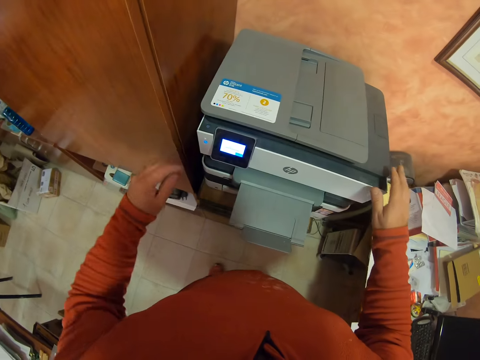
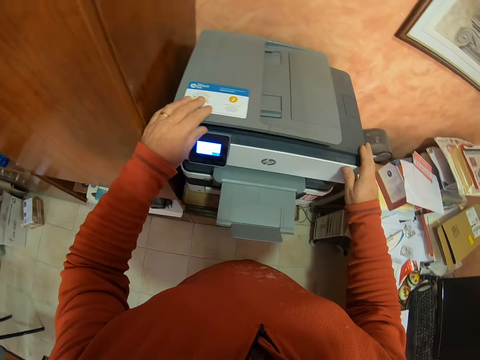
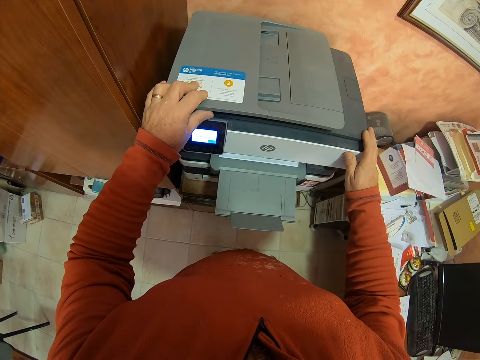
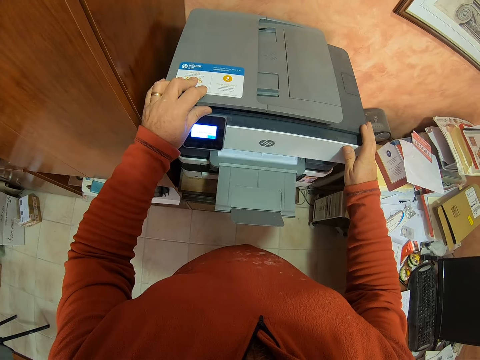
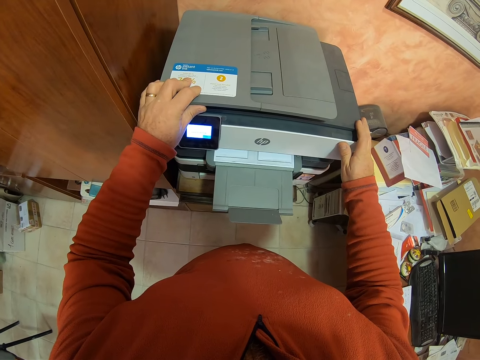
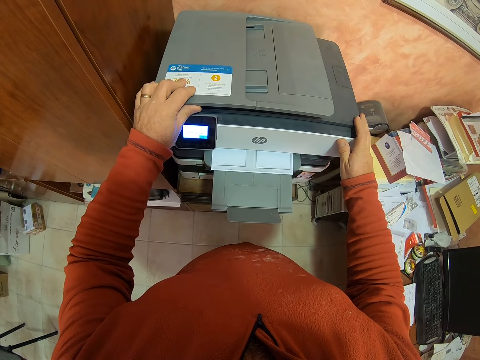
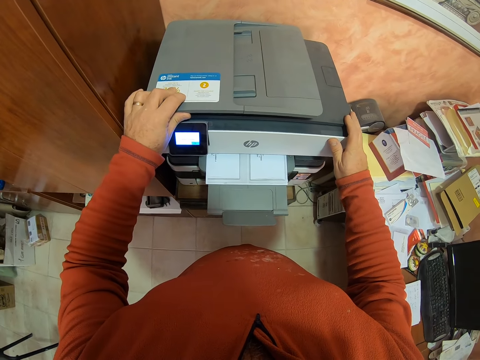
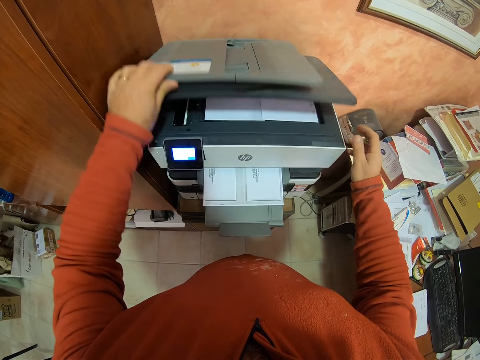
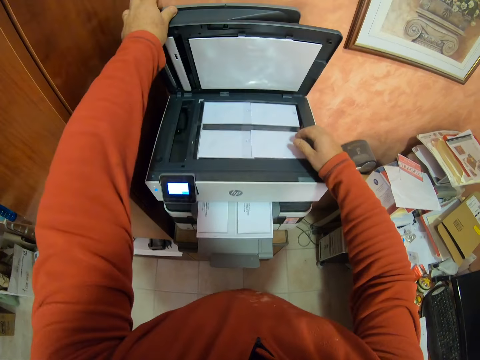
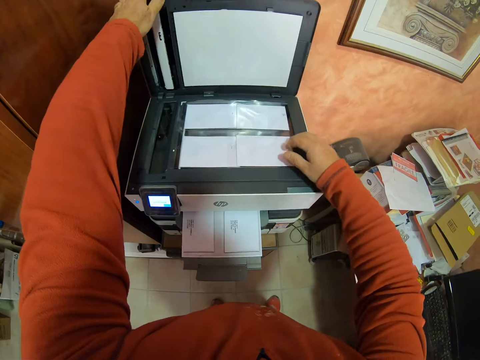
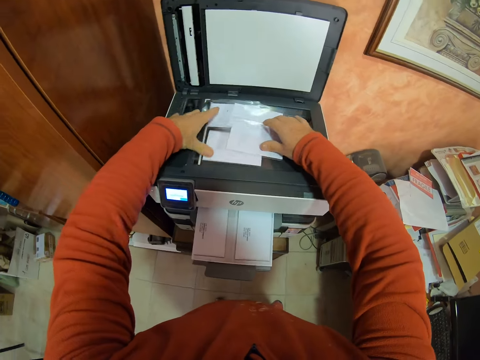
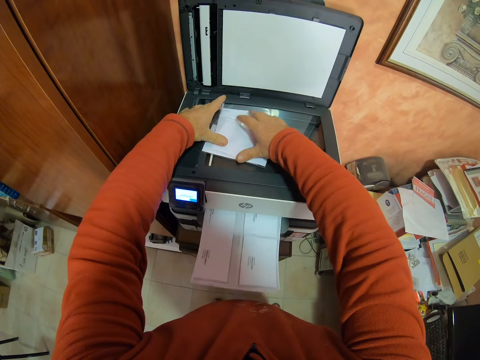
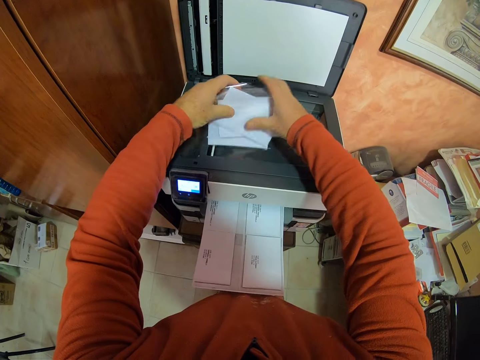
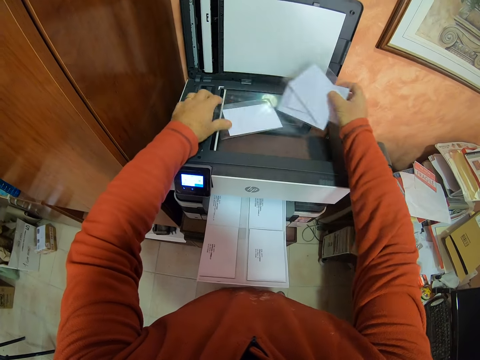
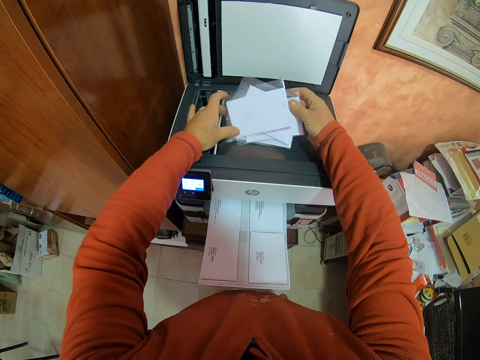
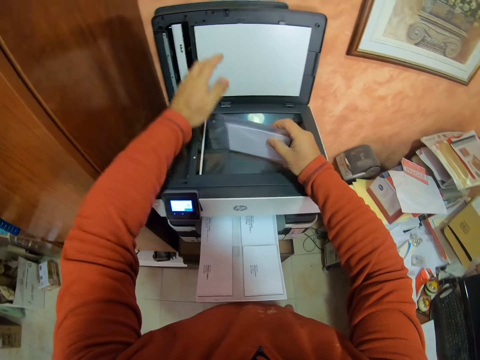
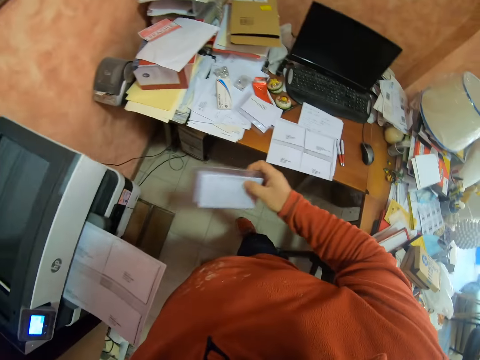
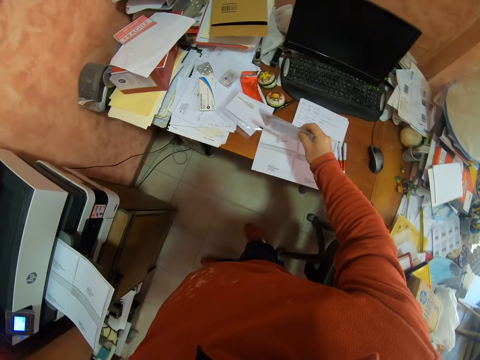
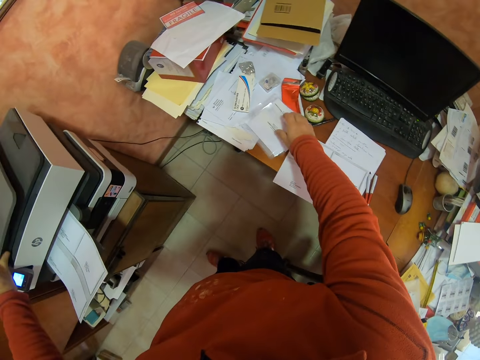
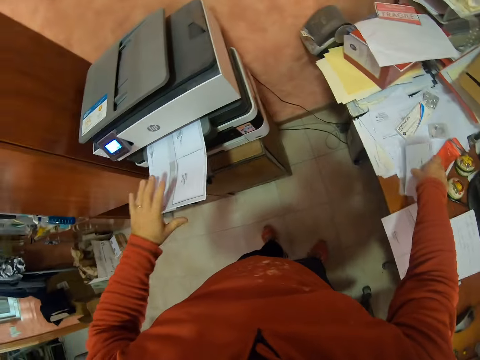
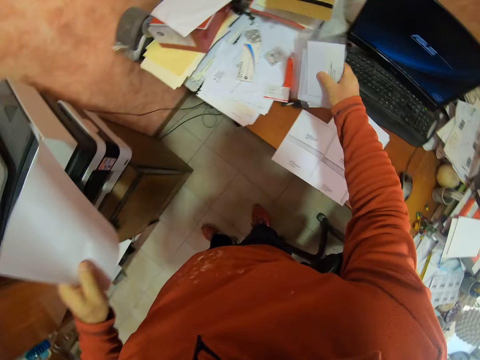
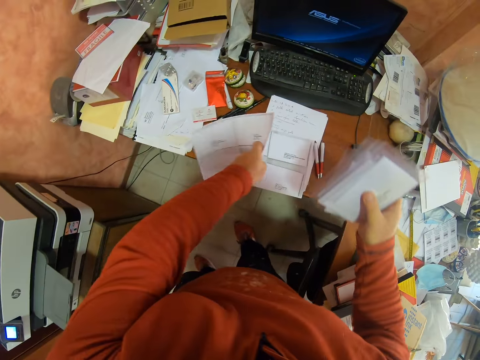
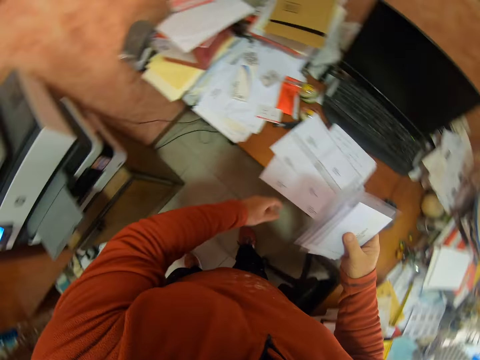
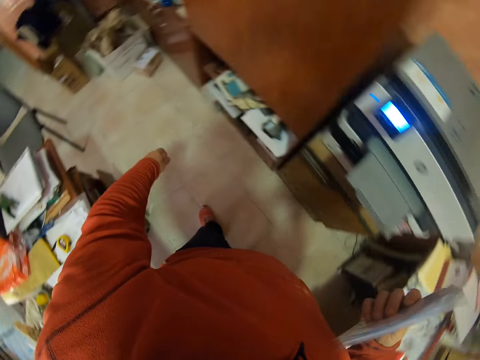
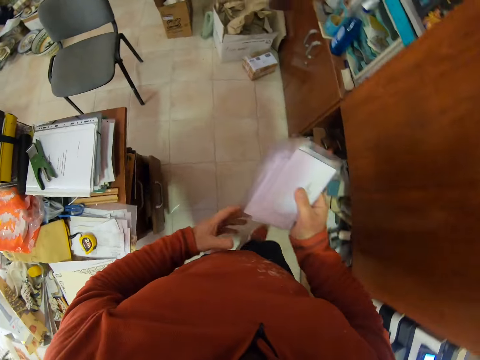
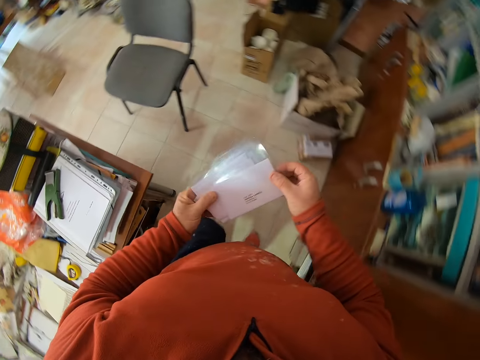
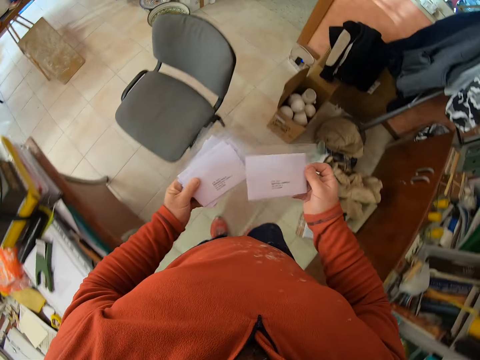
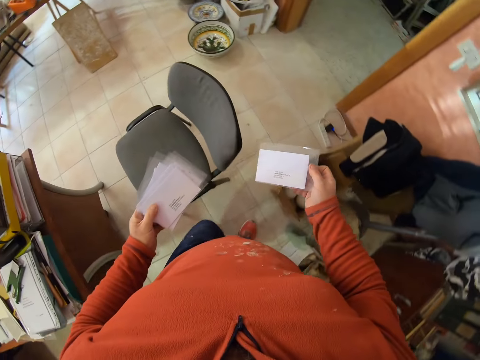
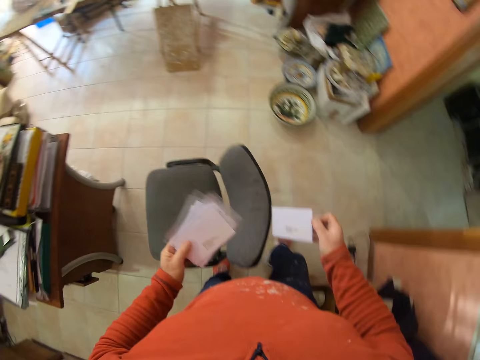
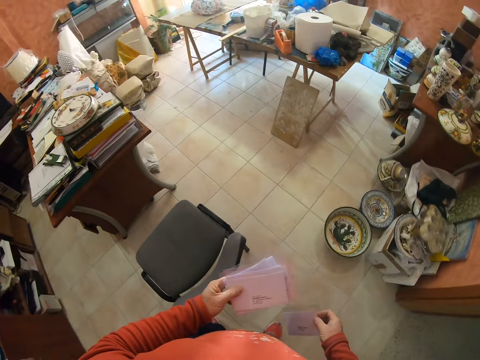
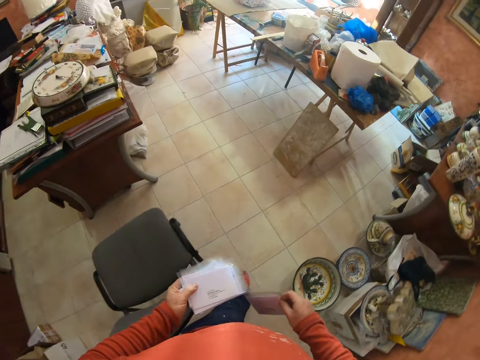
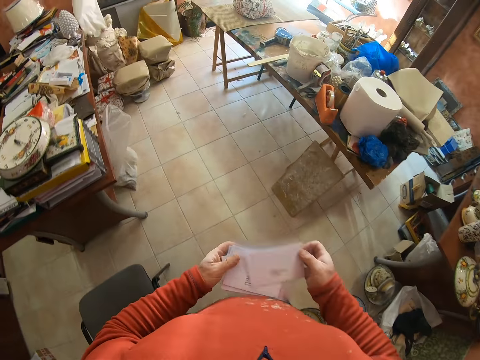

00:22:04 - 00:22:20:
The camera wearer holds the photocopy machine. They open the photocopy machine. They remove the cards from the photocopy machine. They close the photocopy machine. They put the copy on the table. They put the name tags on the table. They walk in the workshop.

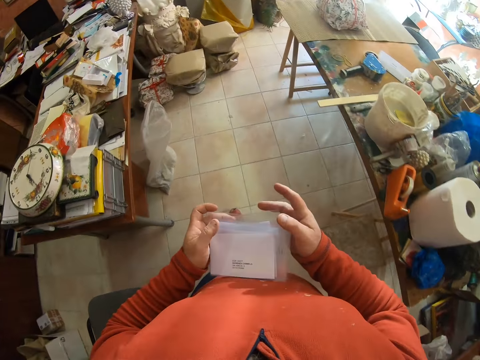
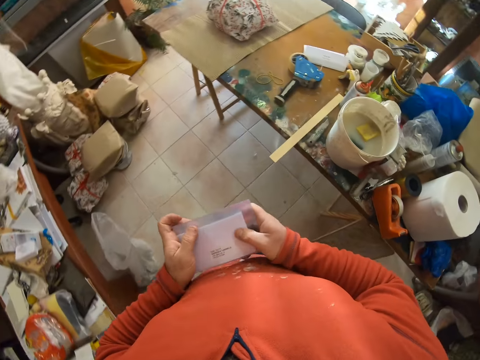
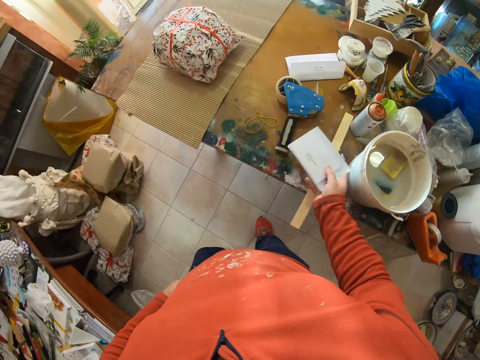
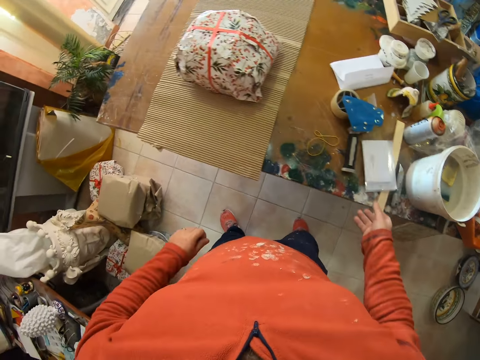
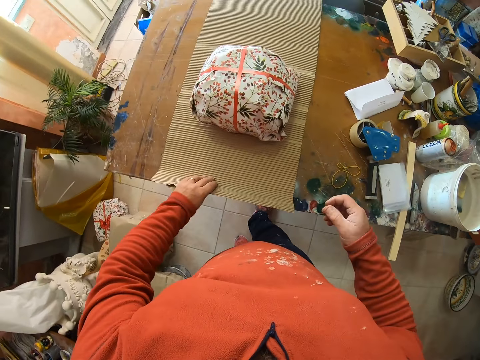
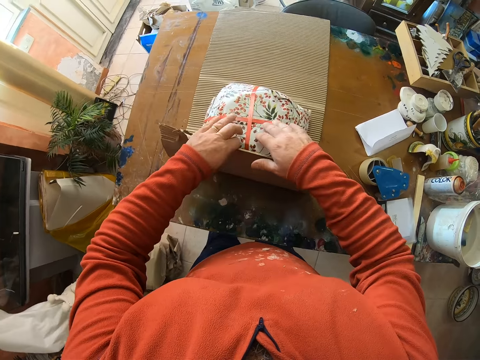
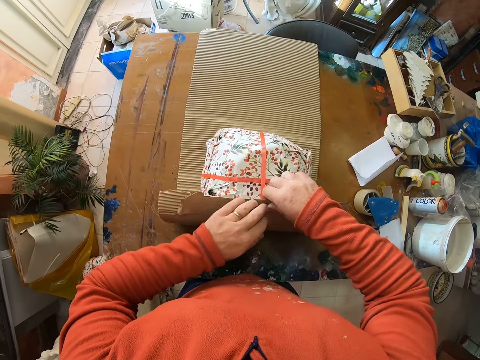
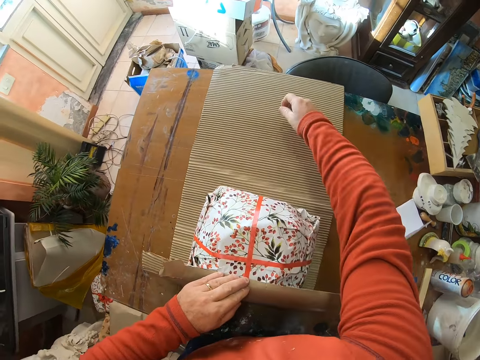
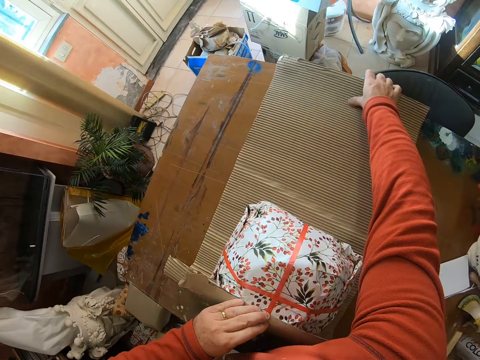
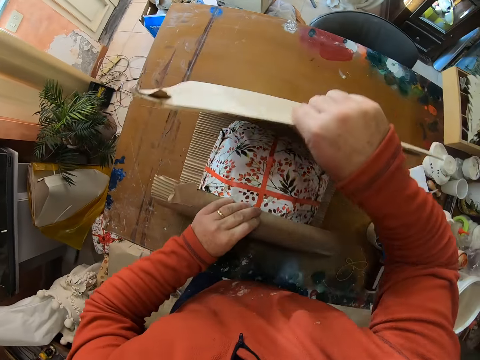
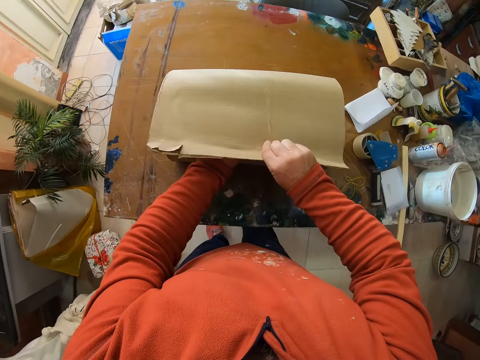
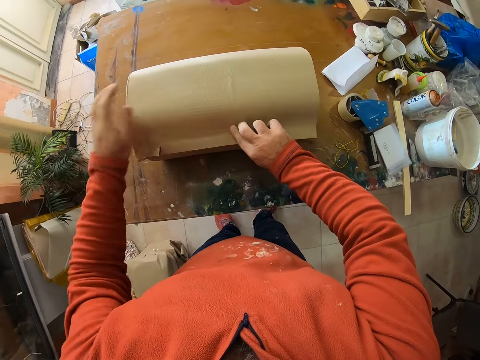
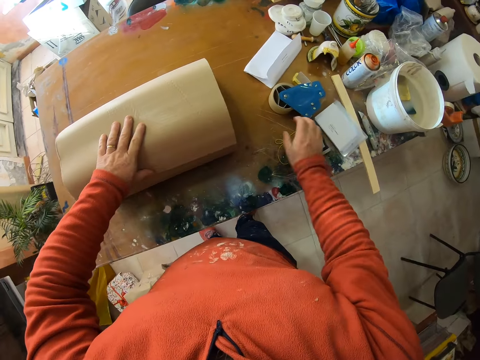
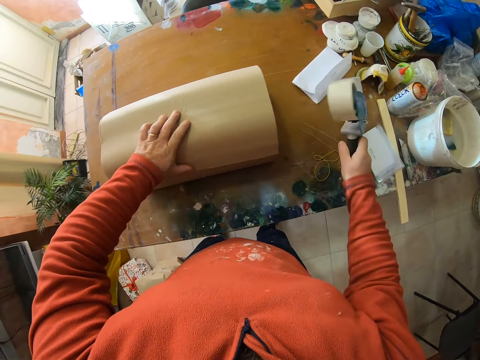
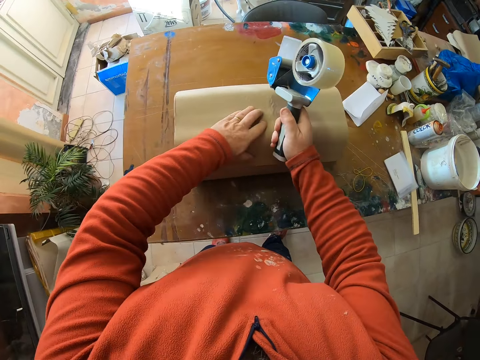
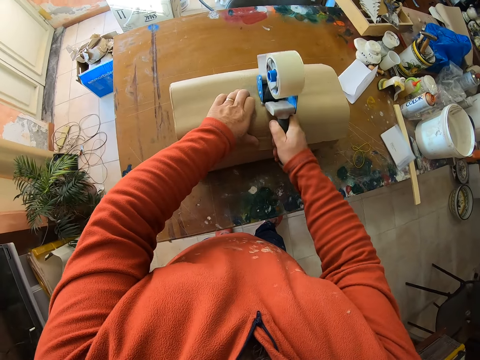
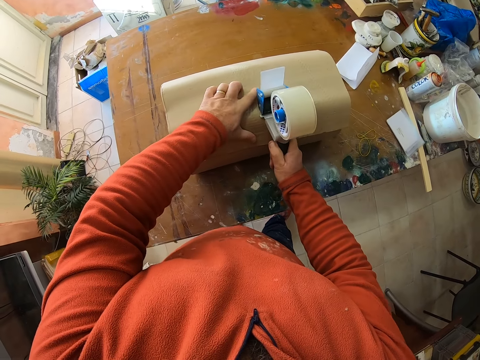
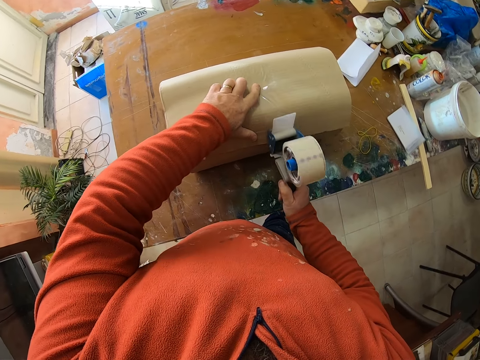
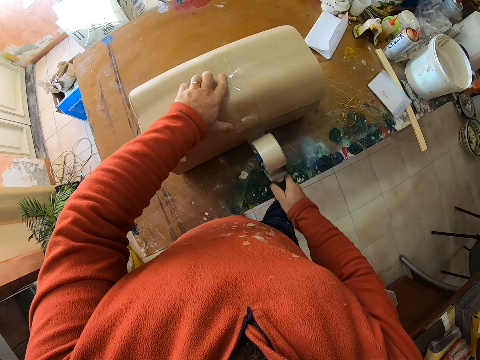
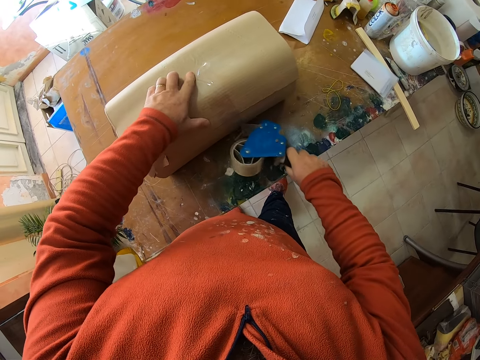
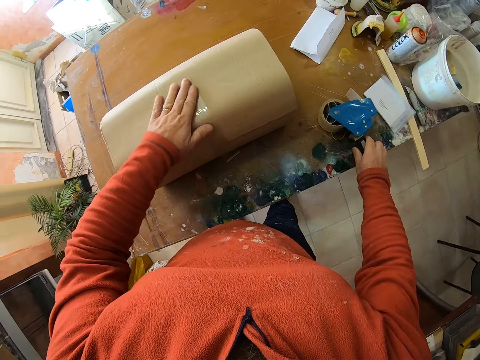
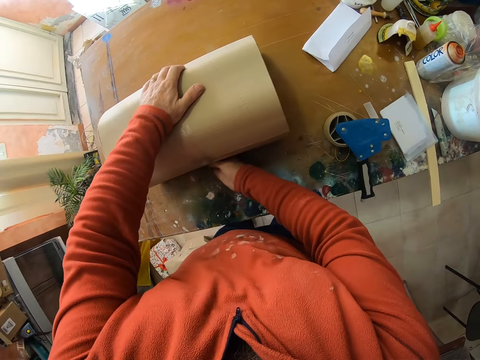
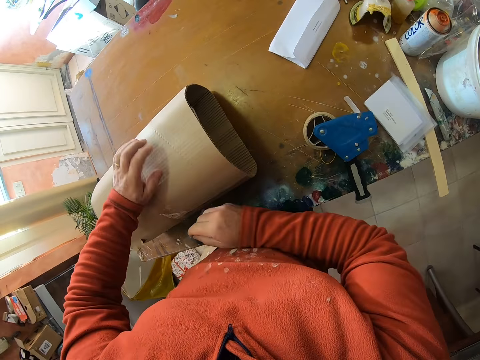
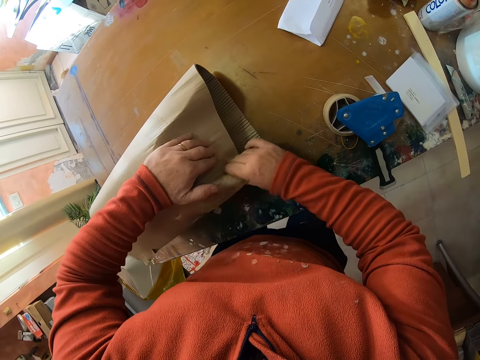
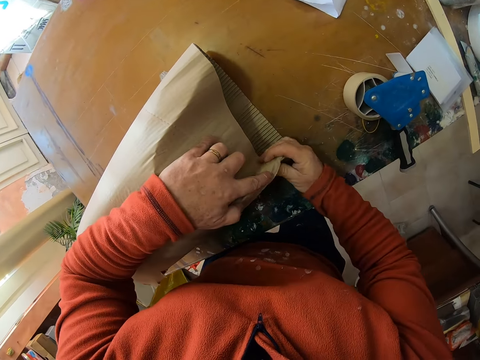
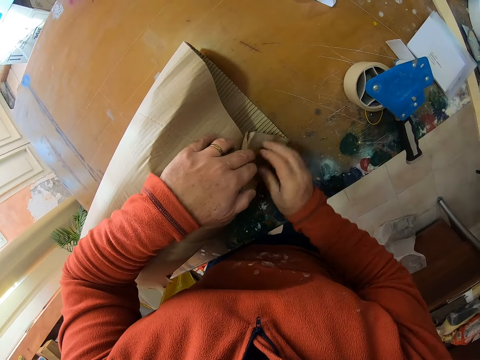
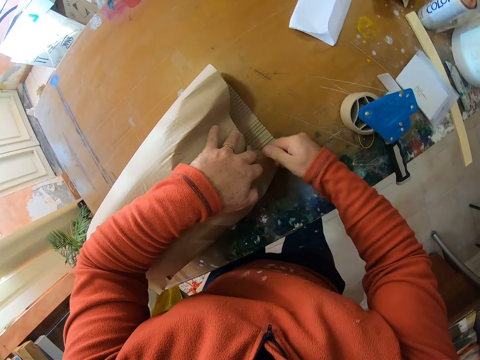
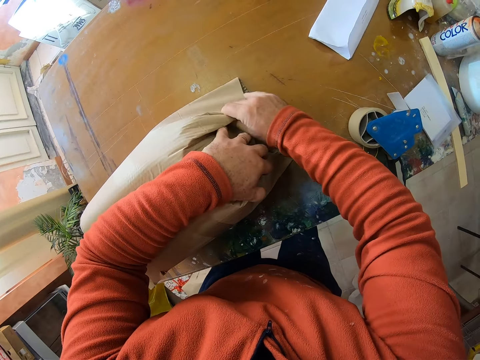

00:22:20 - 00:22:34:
The camera wearer puts the cards on the table. They wrap the parcel with the brown paper or carton. They pick the seal tape from the table. They seal the parcel with the seal tape. They put the seal tape on the table. They pull the parcel. They wrap the parcel with the brown paper. They fold the corners of the carton.
